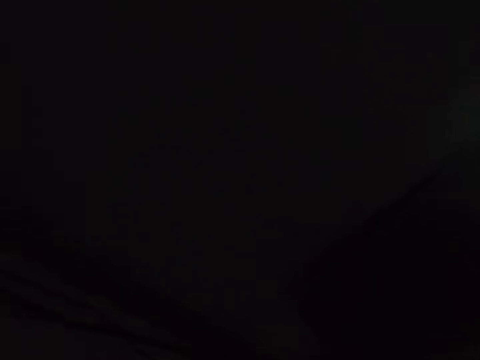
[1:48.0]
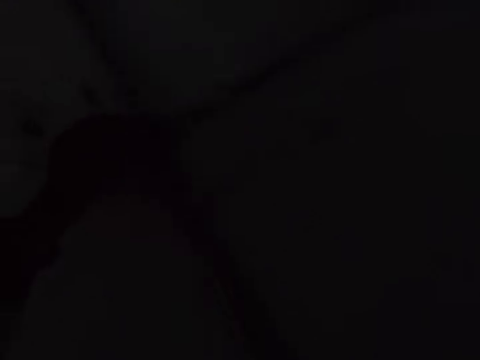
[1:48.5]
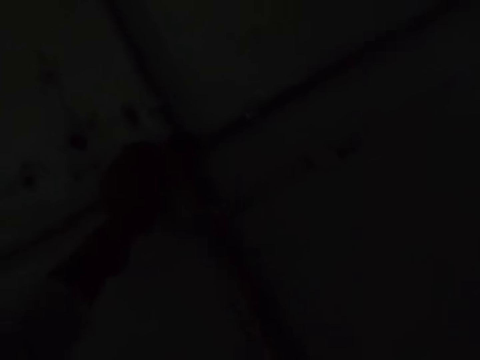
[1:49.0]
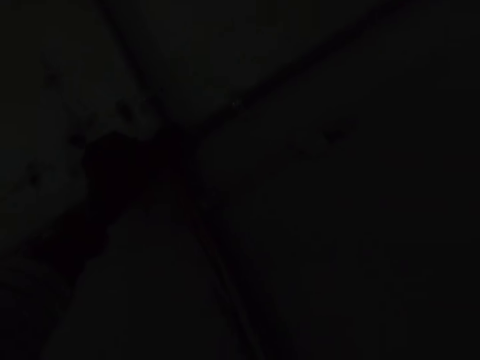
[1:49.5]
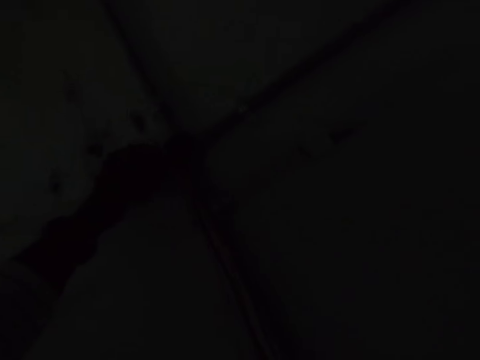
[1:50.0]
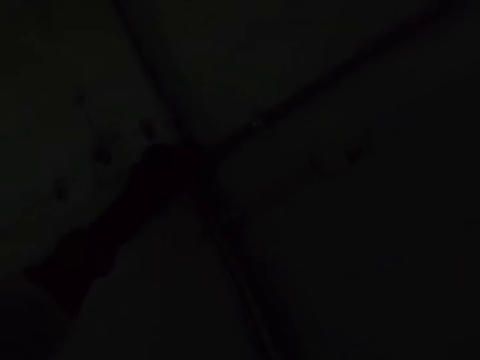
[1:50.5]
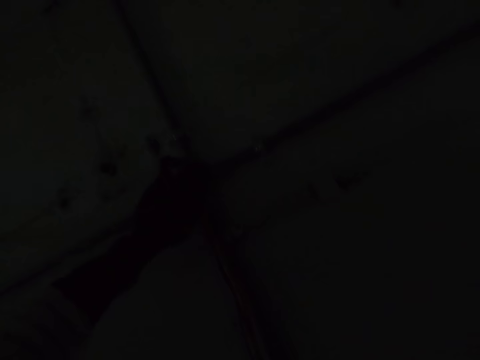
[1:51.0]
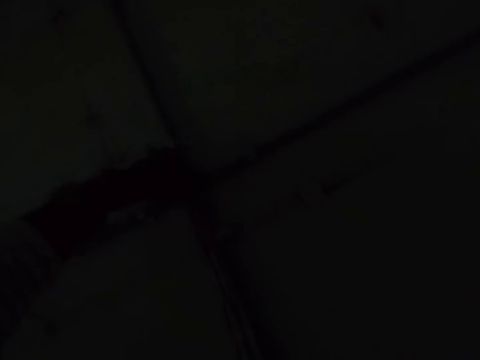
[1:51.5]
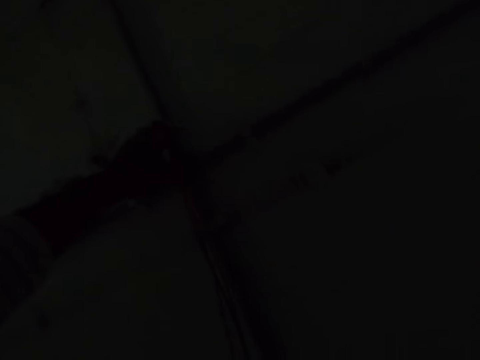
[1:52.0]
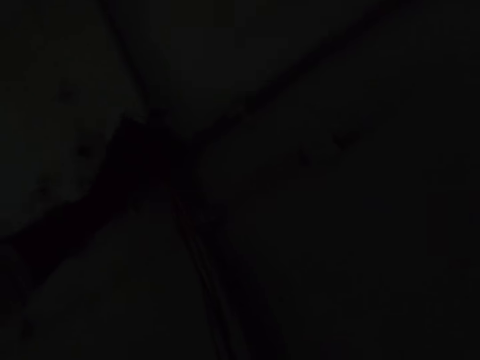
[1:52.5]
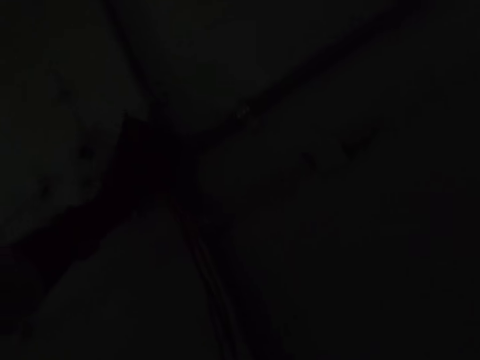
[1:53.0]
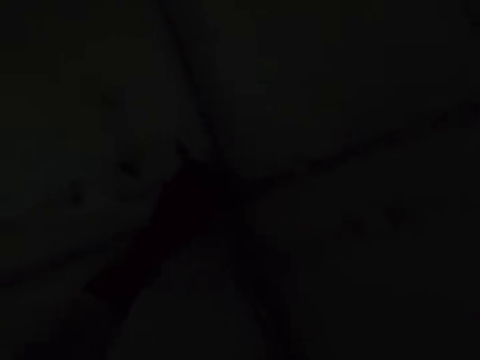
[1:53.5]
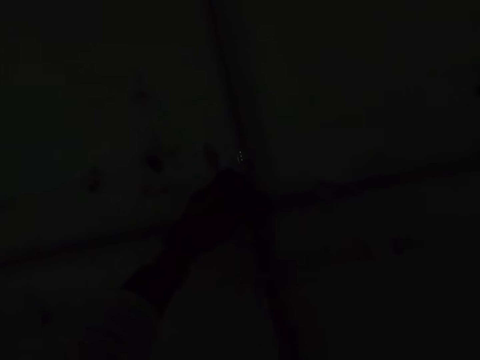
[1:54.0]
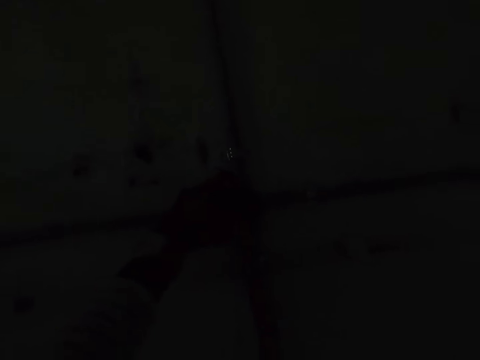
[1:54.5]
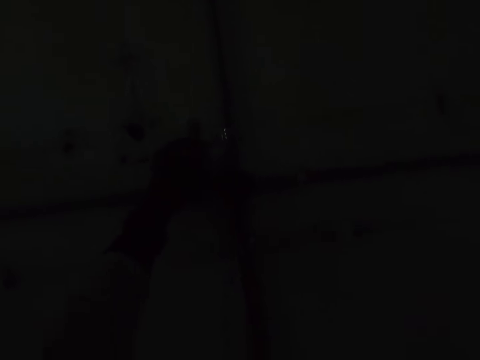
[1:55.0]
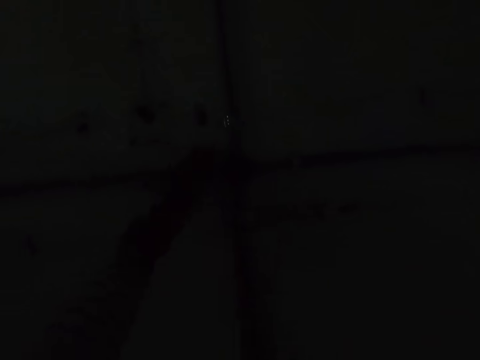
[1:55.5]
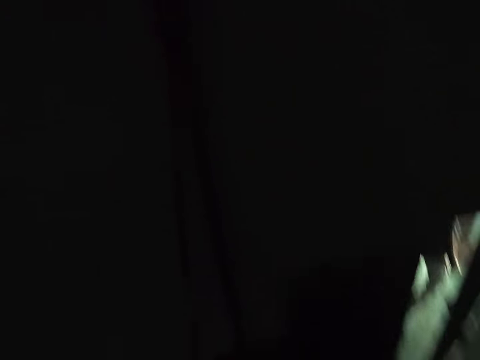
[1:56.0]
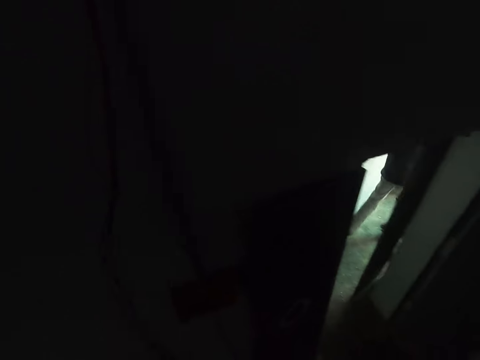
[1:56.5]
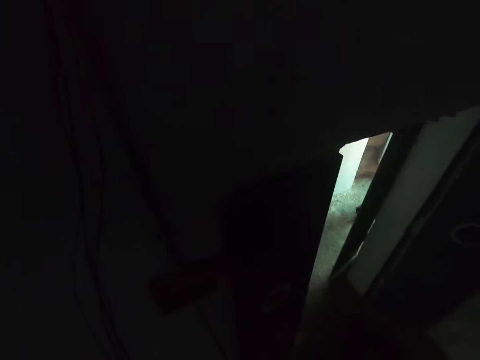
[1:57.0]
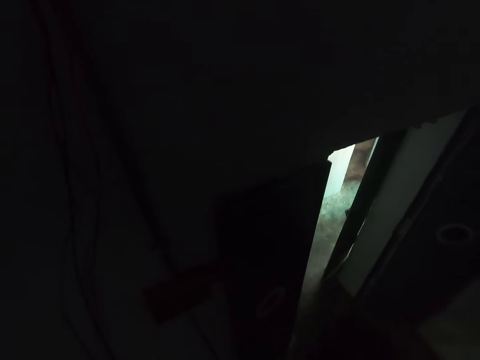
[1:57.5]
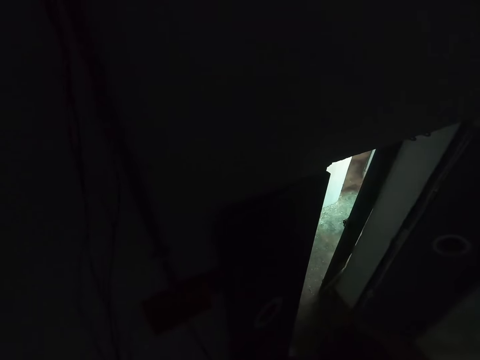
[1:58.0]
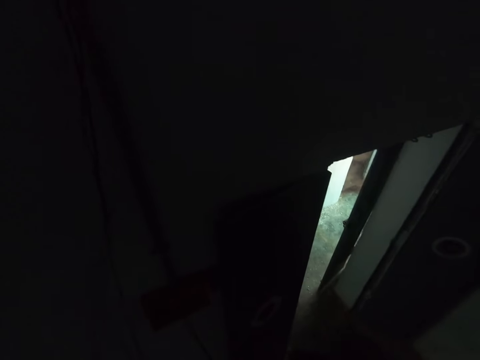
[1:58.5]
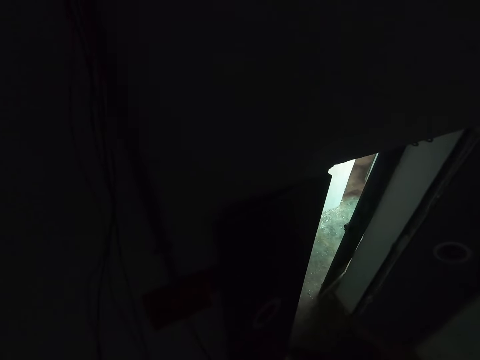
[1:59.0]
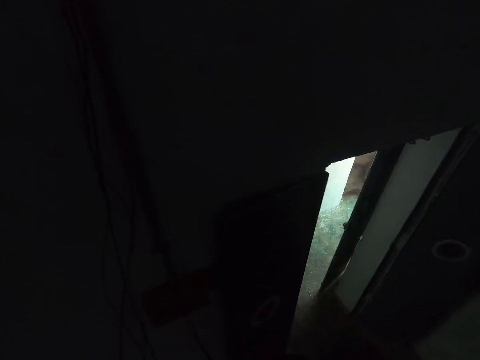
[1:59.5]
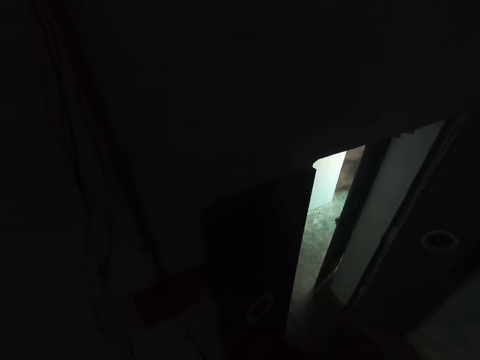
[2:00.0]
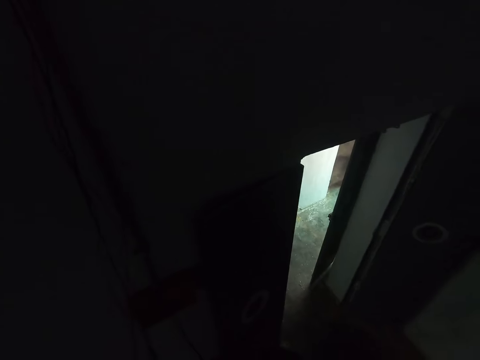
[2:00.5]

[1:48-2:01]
The camera wearer adjusts the cables. They pull the cables. They look around.

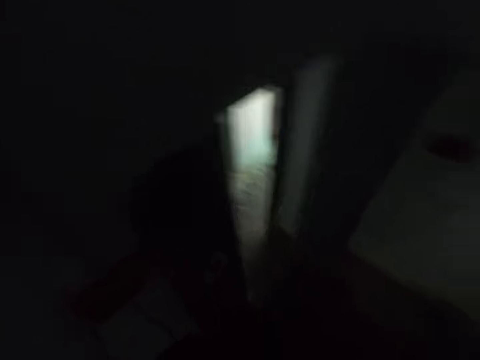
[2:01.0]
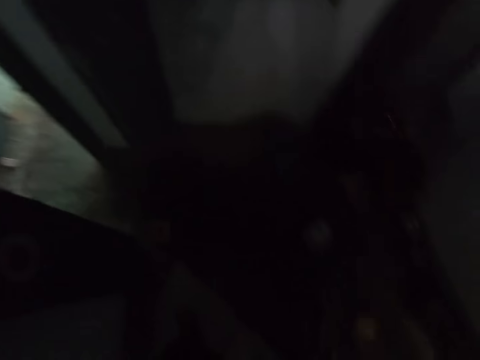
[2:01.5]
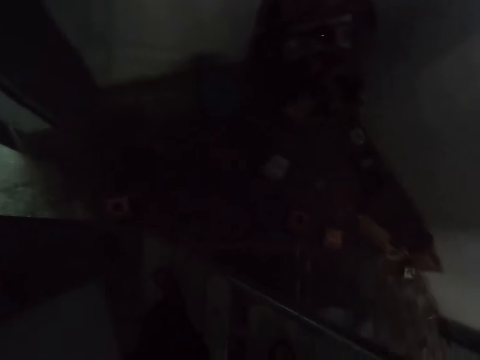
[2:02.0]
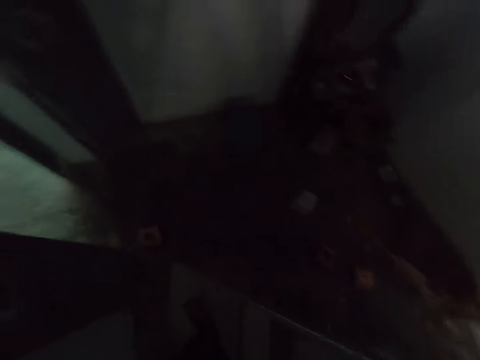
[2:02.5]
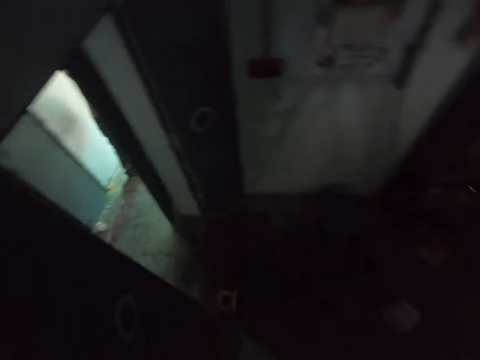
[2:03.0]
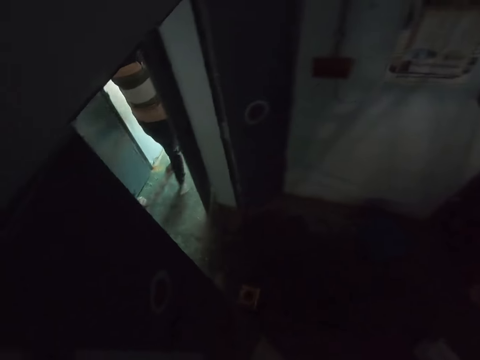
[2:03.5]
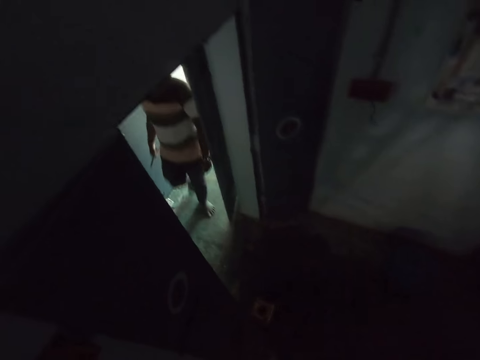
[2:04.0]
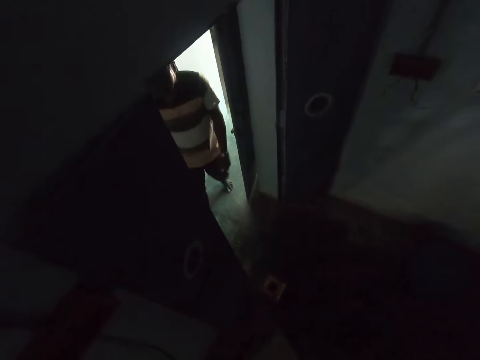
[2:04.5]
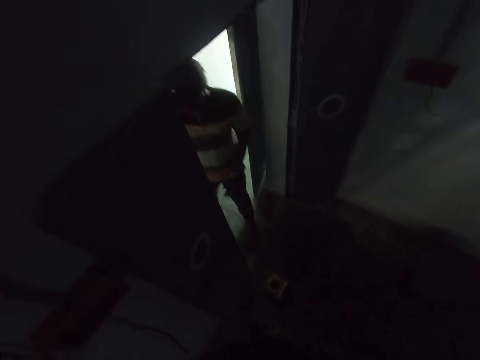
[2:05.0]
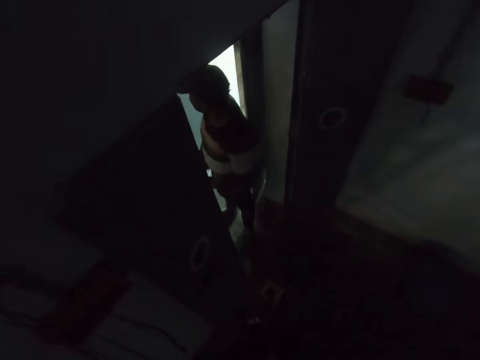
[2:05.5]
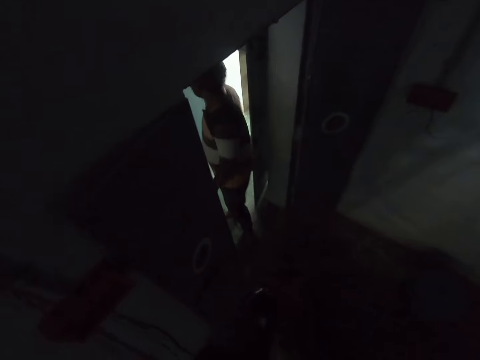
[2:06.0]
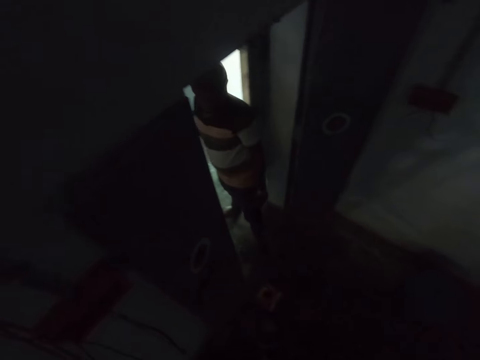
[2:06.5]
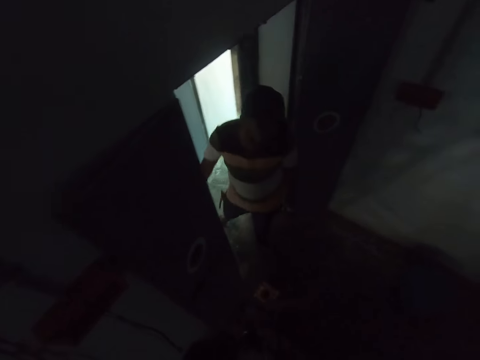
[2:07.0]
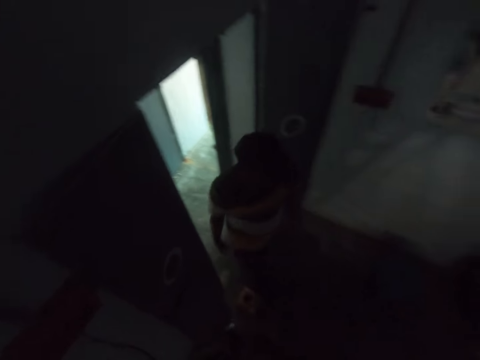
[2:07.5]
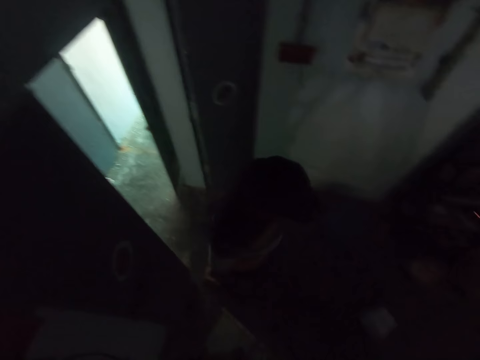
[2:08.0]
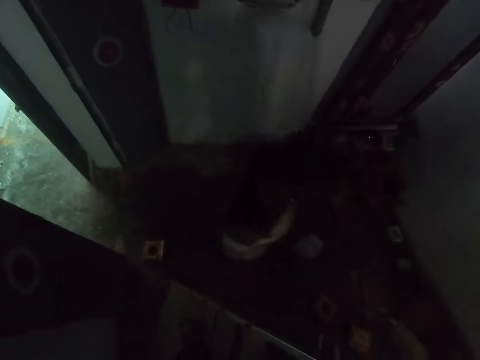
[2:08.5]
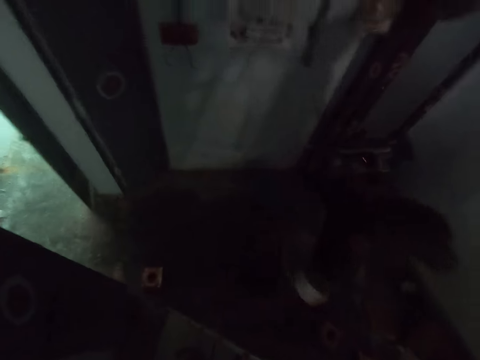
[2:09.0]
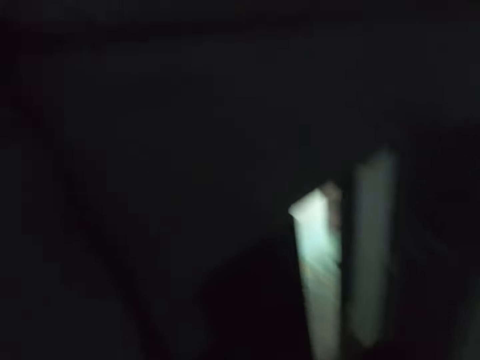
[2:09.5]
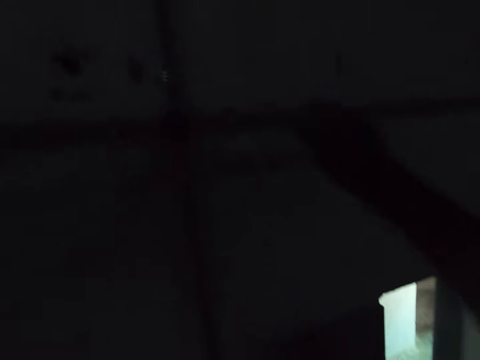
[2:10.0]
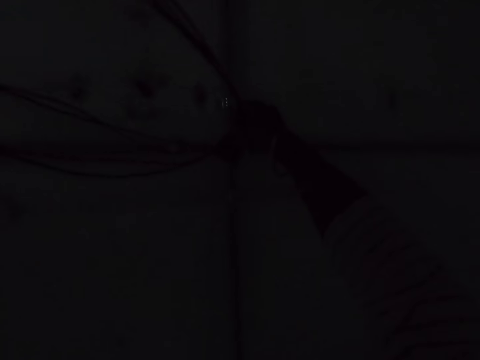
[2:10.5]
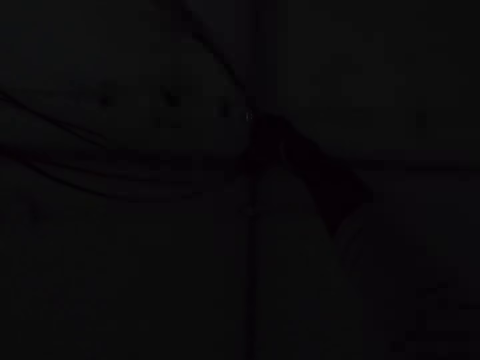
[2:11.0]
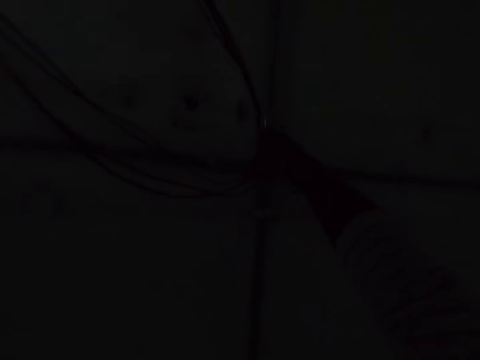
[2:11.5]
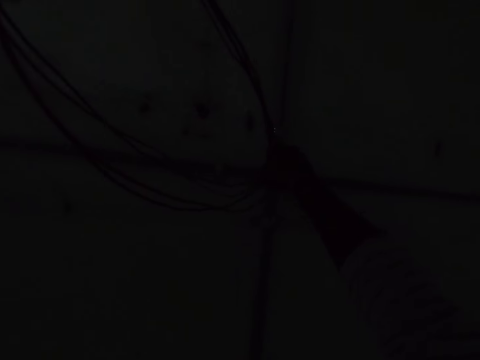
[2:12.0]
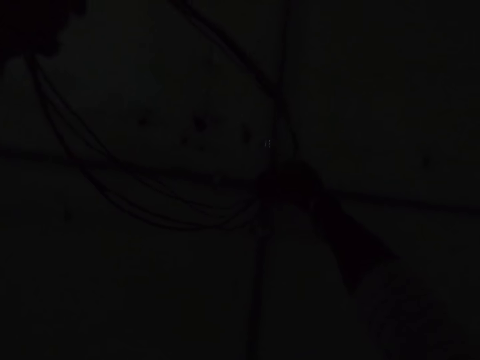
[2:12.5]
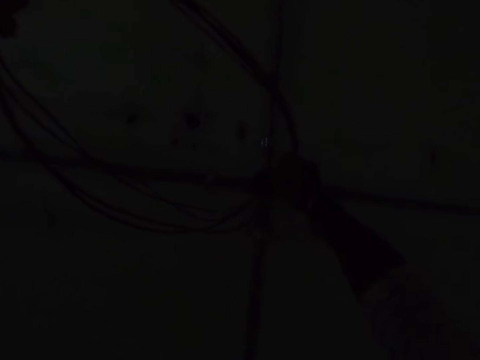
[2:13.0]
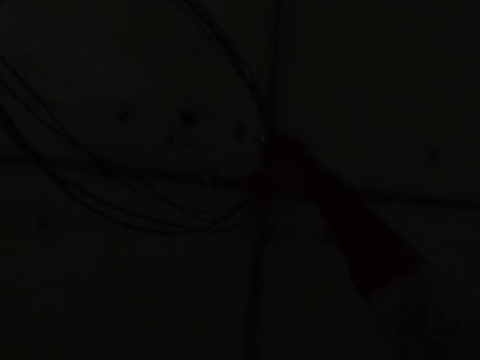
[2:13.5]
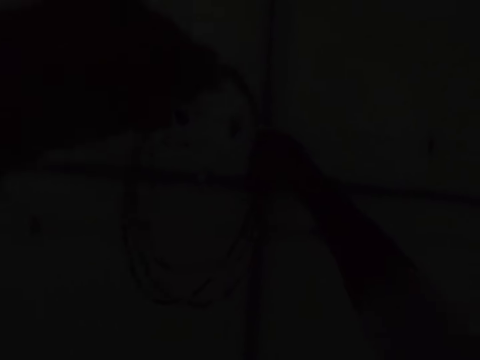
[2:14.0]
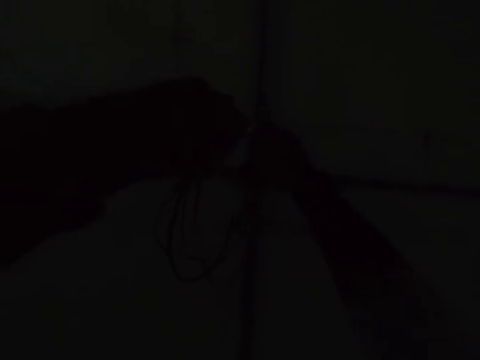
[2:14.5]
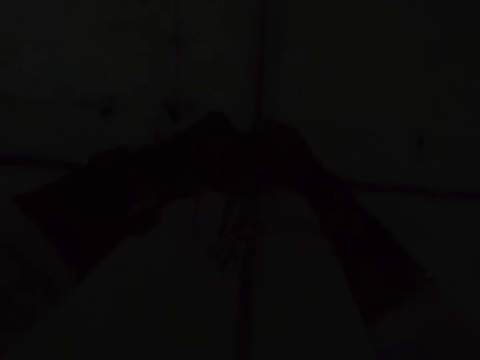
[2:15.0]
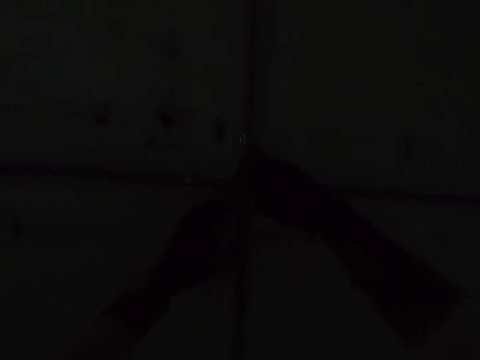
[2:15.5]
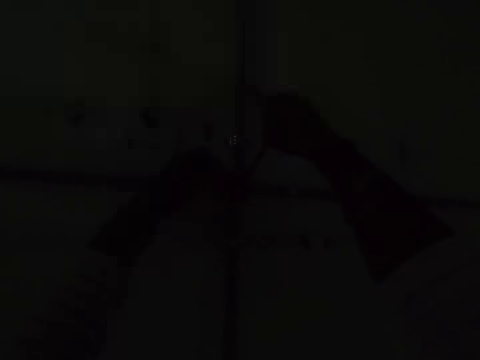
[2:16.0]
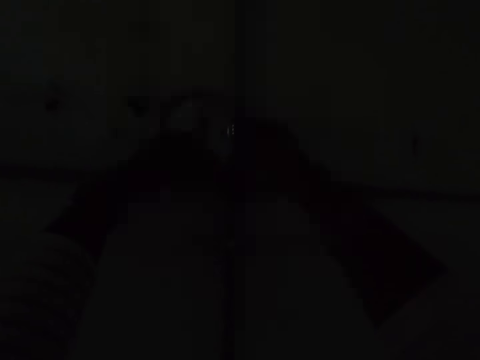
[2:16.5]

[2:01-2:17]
The camera wearer looks around the room. A man walks around the room. The camera wearer fixes the bulb holder wire. They put the cables in the pipe.
